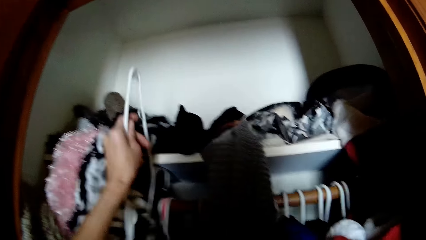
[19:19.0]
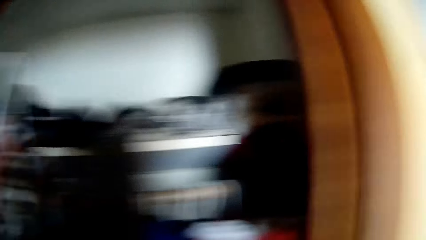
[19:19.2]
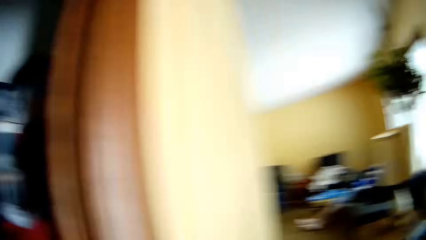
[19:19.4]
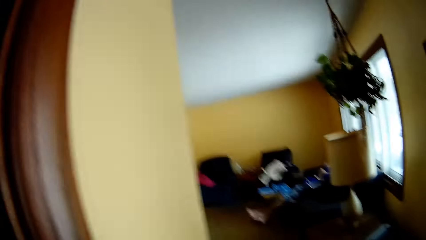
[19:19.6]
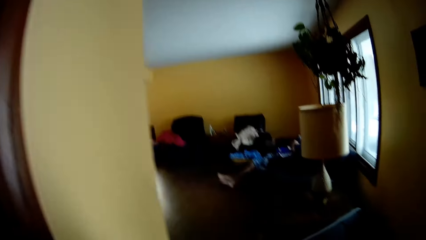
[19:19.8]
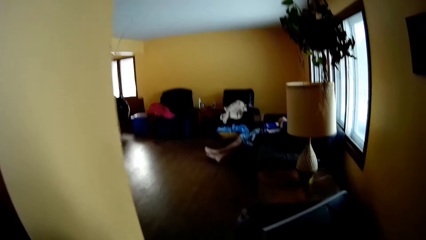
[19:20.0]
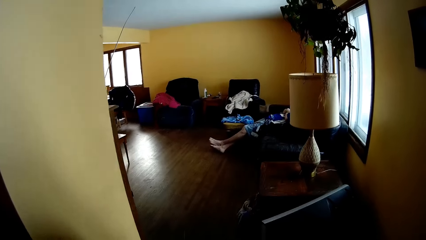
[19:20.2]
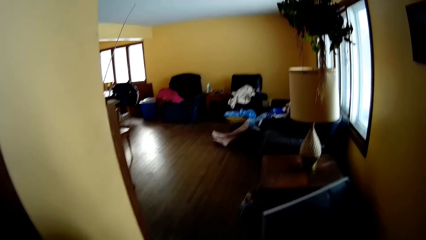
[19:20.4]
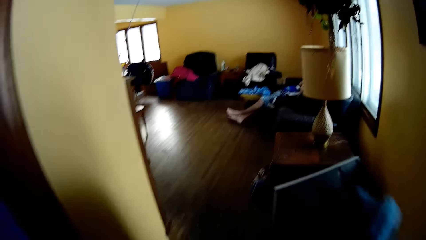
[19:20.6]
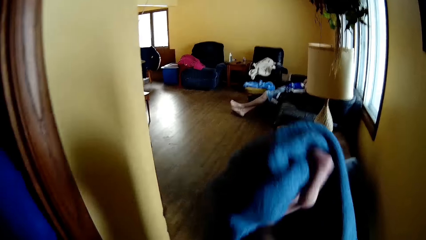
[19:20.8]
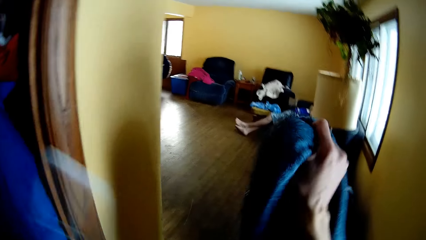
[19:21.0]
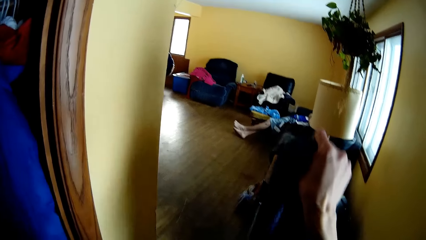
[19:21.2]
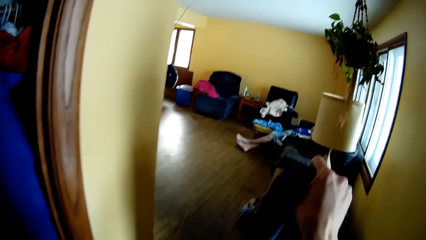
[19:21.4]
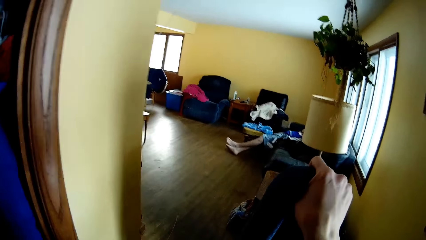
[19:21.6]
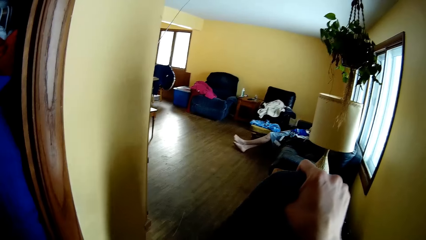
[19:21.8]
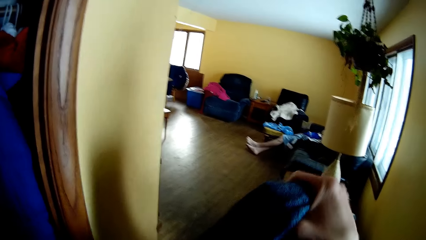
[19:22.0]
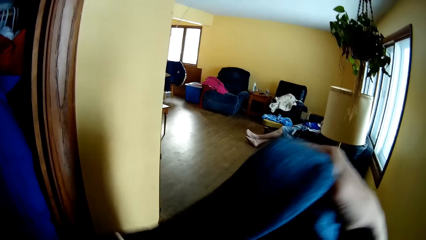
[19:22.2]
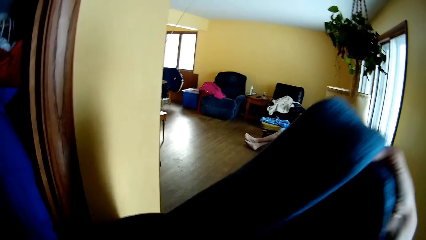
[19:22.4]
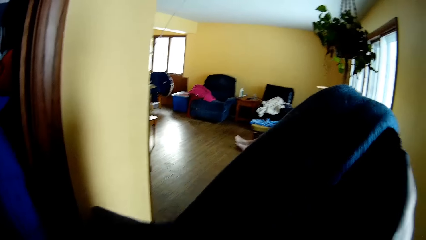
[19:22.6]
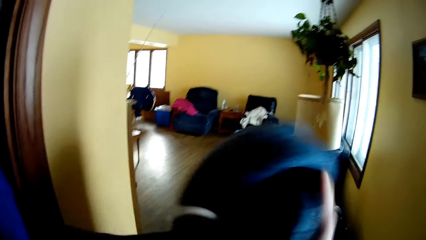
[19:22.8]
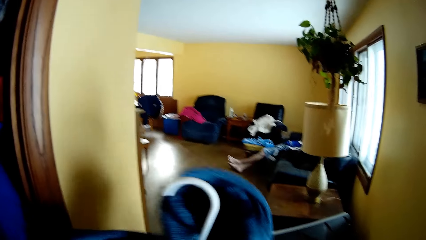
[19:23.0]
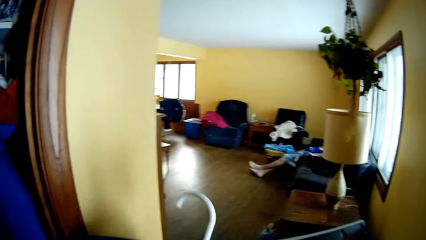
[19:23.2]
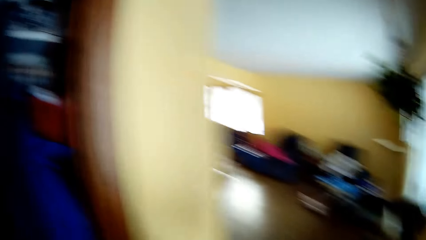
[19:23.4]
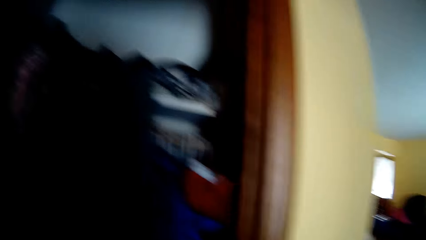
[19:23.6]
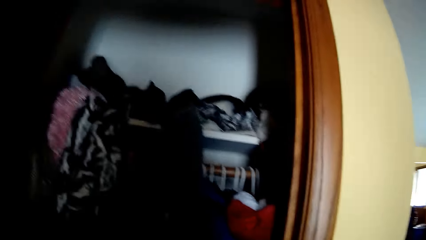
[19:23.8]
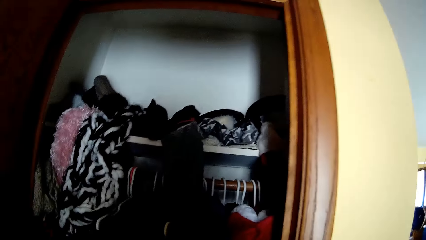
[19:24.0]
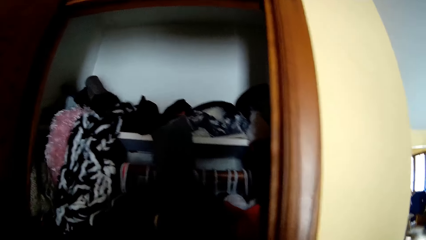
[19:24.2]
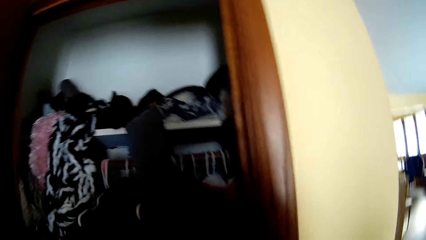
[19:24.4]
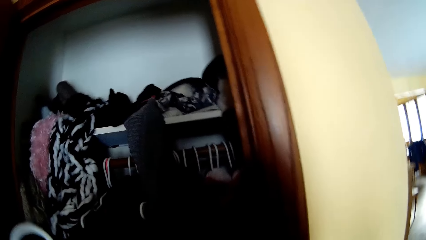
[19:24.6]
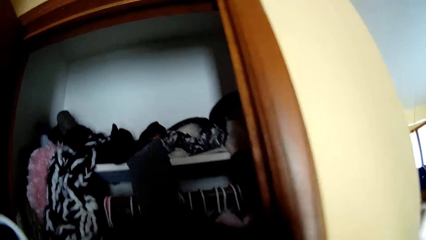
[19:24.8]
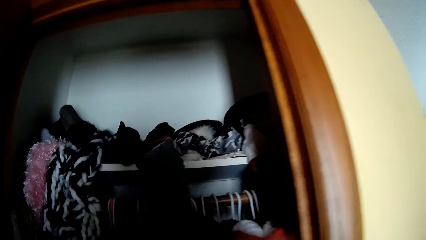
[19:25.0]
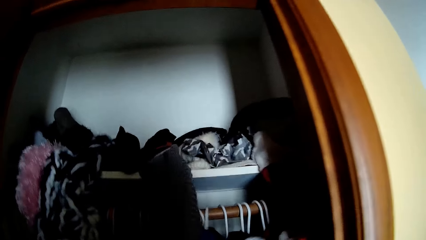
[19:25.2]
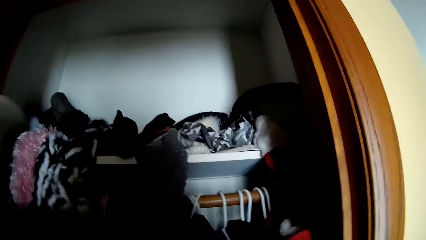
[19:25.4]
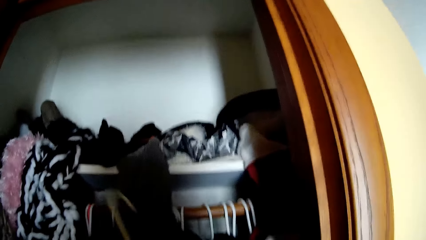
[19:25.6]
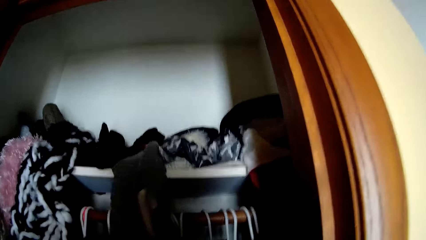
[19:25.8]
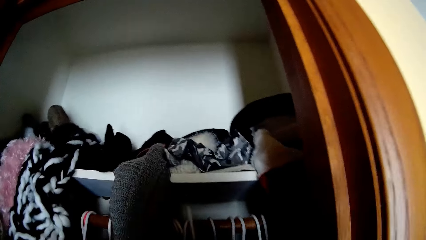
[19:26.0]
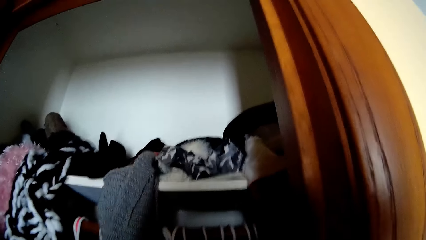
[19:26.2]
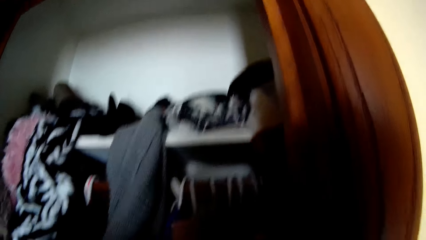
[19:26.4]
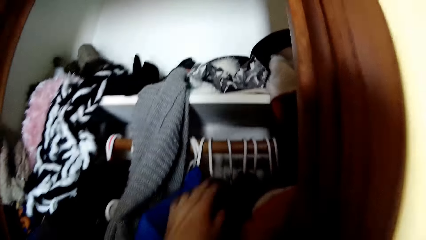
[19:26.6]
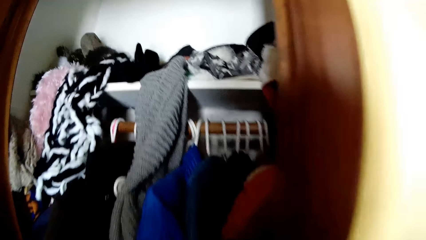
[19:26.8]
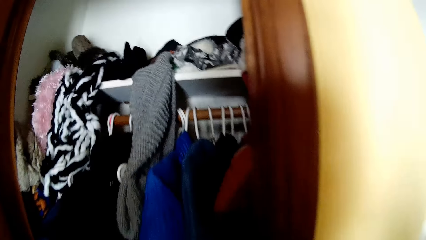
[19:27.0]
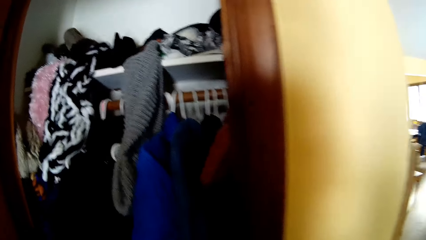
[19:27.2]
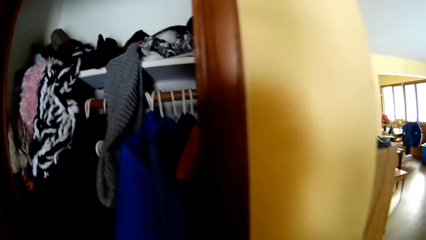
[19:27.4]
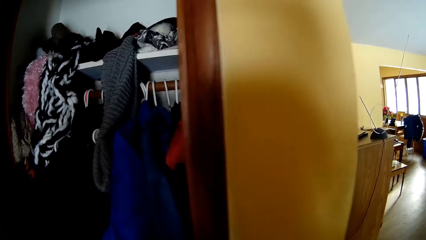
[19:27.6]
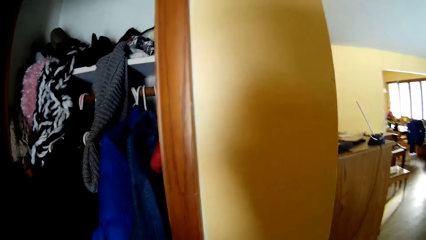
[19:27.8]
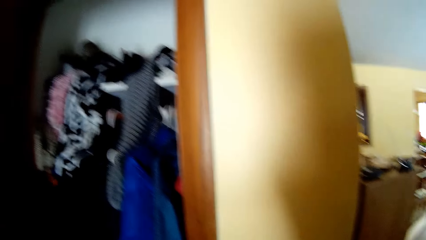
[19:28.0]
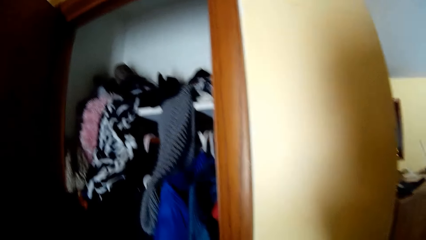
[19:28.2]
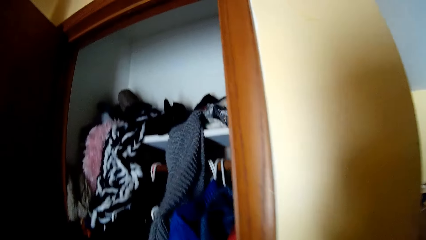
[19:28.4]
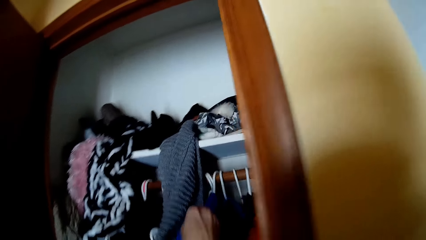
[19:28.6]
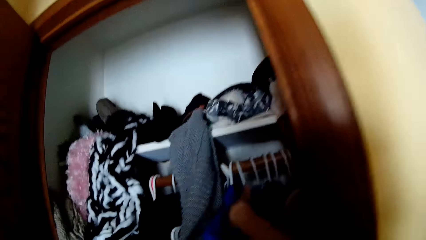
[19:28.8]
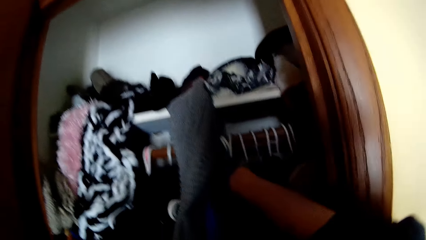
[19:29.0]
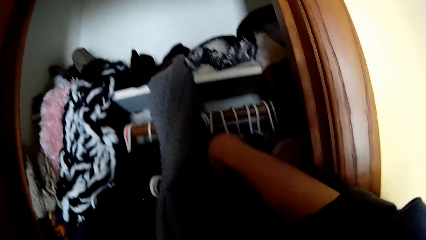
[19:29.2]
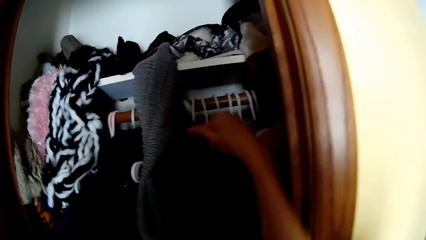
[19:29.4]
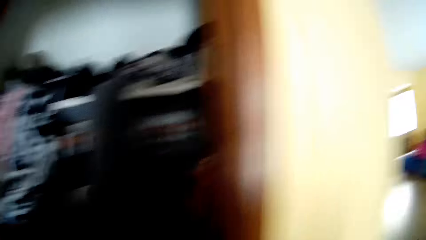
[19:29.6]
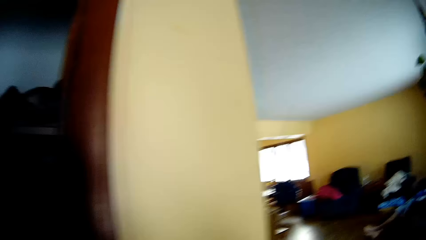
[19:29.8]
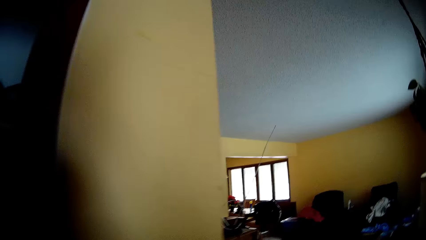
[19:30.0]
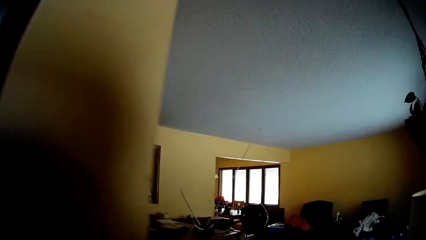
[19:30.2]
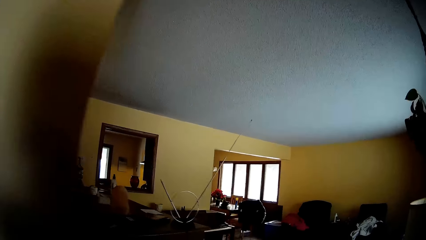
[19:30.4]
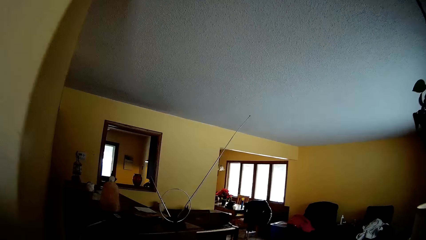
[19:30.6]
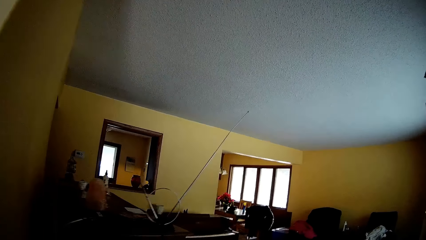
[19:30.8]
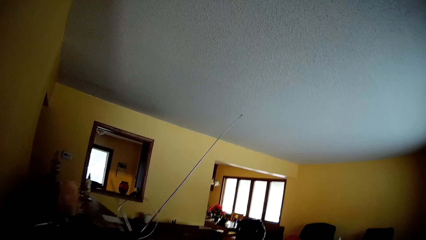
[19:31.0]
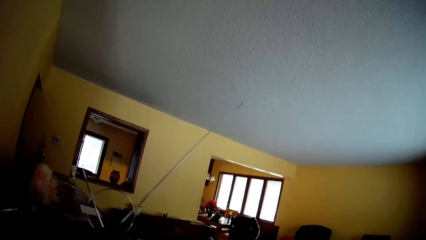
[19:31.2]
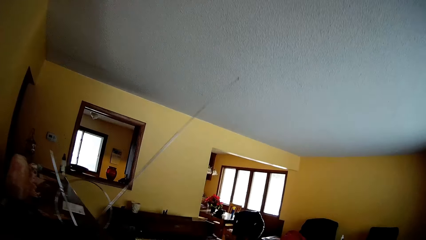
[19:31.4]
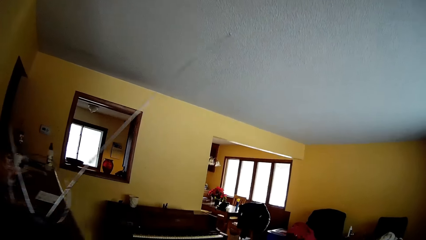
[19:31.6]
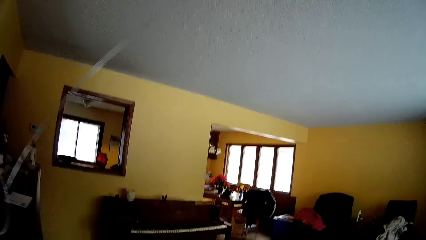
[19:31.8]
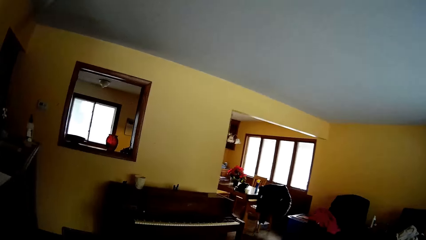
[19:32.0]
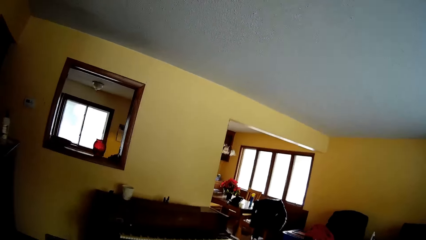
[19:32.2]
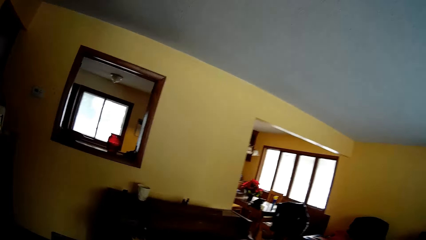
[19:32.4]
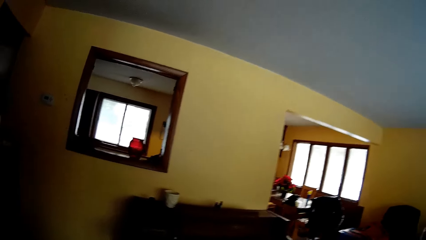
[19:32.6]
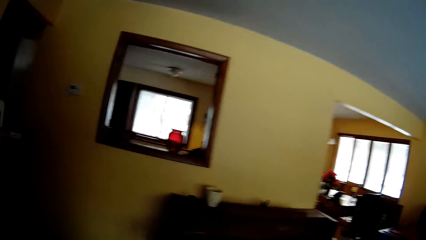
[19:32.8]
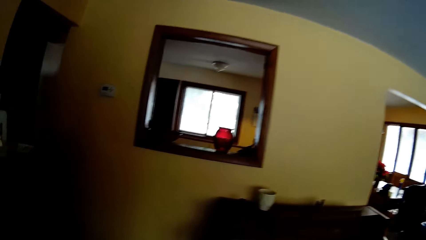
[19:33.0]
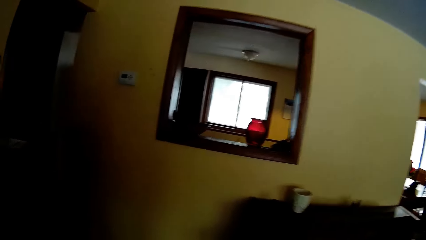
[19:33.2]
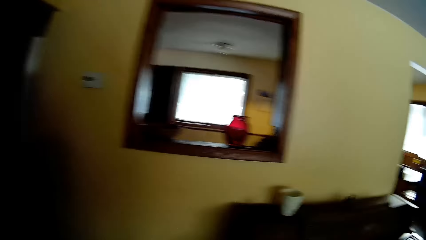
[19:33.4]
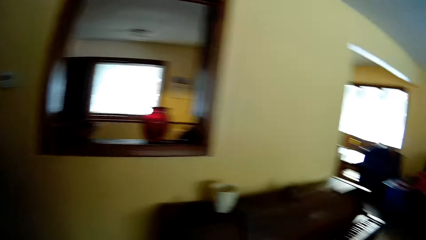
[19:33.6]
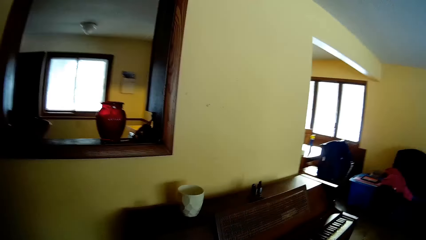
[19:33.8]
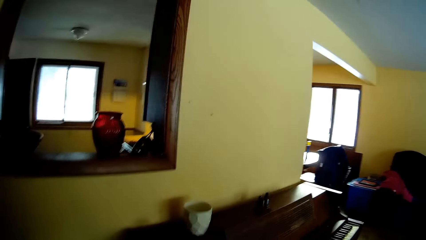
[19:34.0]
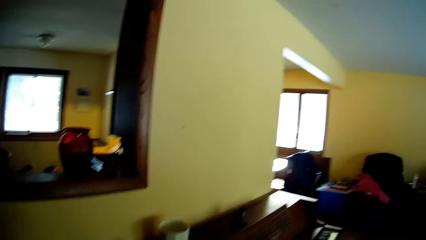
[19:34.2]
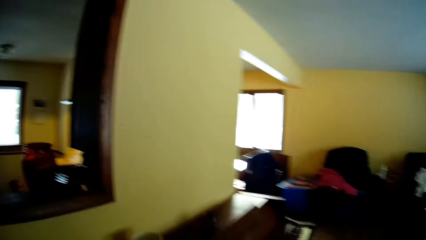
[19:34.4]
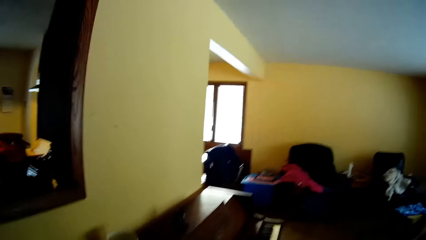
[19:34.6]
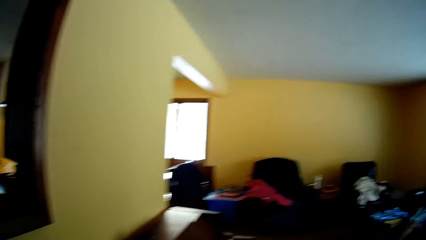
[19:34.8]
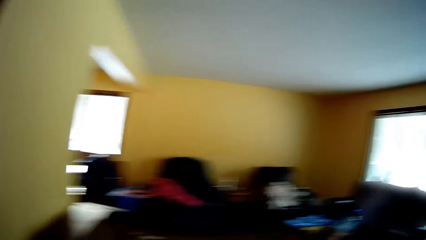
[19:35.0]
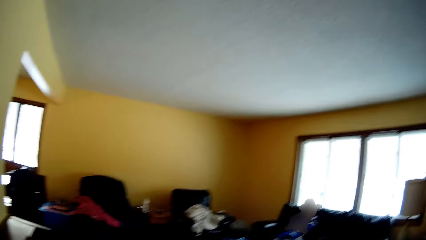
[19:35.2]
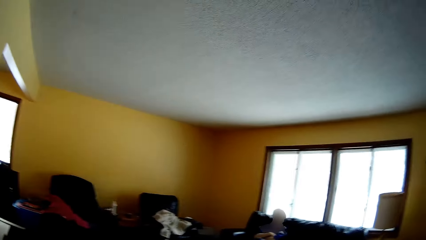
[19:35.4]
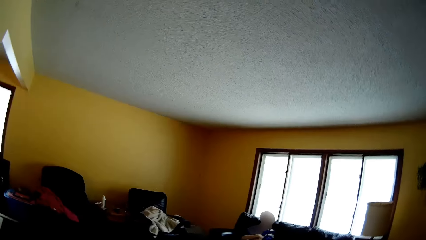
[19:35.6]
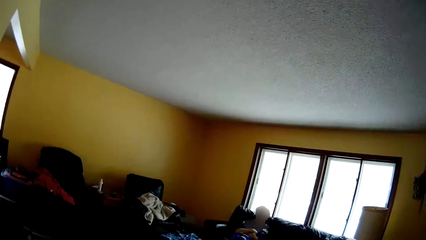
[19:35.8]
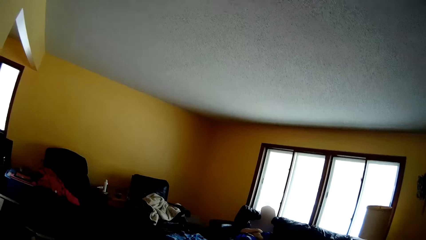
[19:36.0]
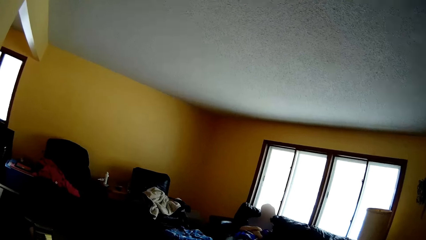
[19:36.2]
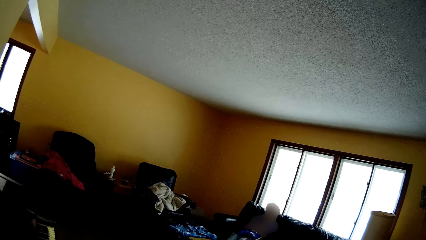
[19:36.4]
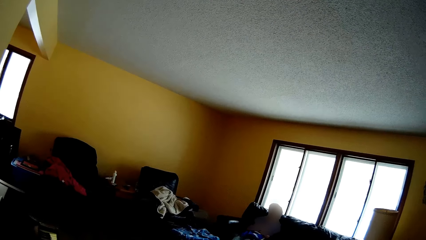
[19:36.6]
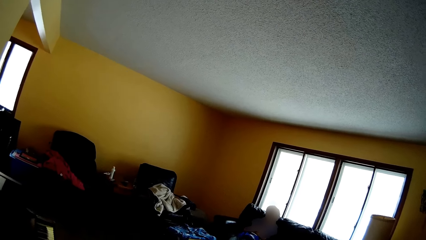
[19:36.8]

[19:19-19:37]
The camera wearer moves towards the clothes in the shelves. He picks up a cloth hanger with his left hand. He holds a cloth with the right hand. He puts the cloth, a blue jacket, on the hanger in the left hand with the right hand. He moves toward the clothes in the shelves. He hangs the cloth inside the wardrobe with his left hand. He looks around the cabinet. He adjusts the cloth on the hanger with his right hand. He picks a piece of cloth from the cabinet shelf with the right hand. He walks from the closet to the sitting room. He moves in the sitting room. He looks through the mirror.
